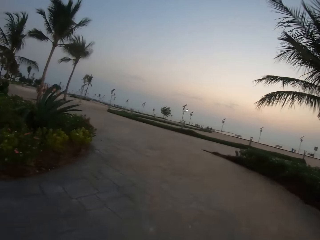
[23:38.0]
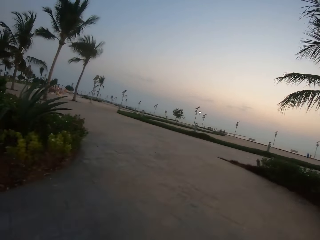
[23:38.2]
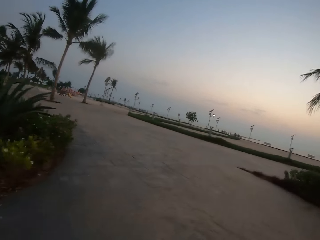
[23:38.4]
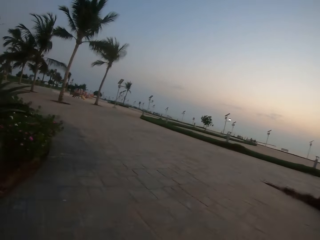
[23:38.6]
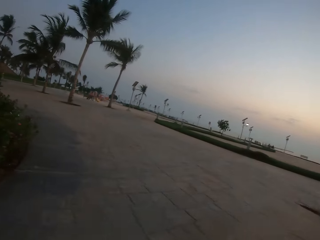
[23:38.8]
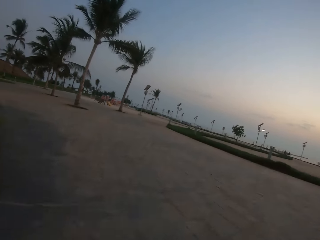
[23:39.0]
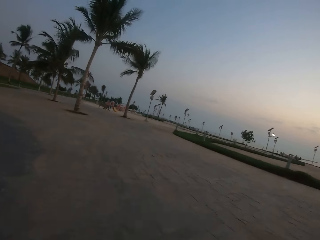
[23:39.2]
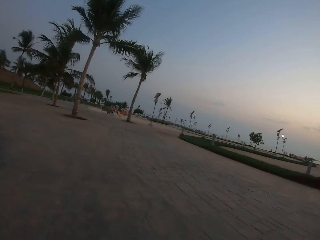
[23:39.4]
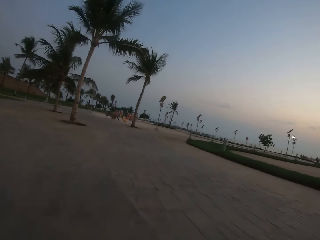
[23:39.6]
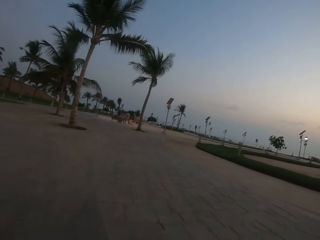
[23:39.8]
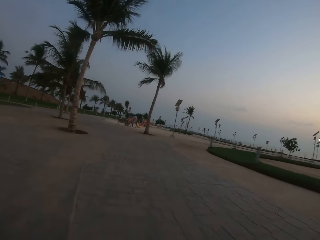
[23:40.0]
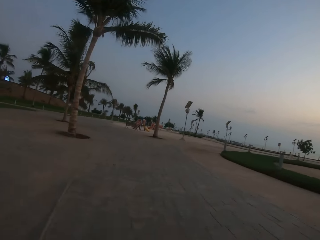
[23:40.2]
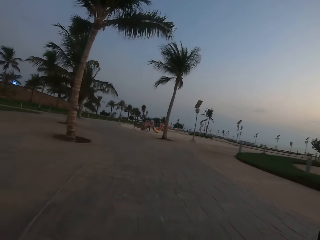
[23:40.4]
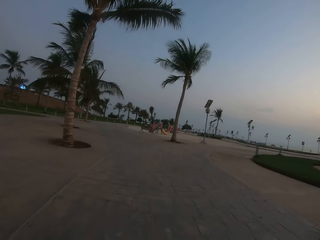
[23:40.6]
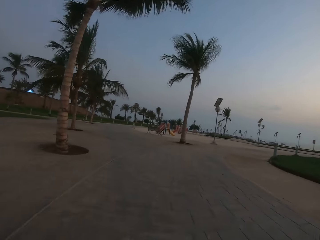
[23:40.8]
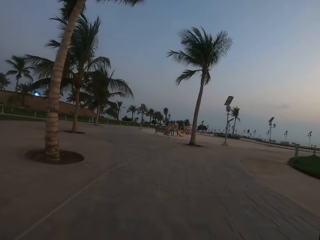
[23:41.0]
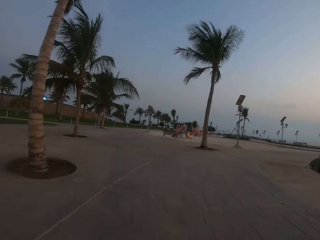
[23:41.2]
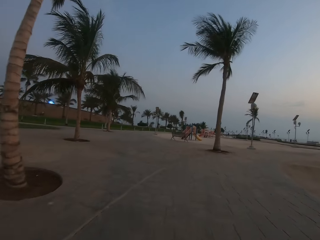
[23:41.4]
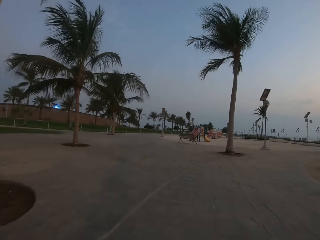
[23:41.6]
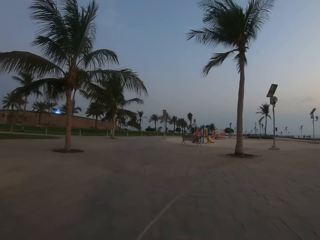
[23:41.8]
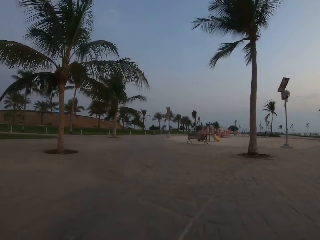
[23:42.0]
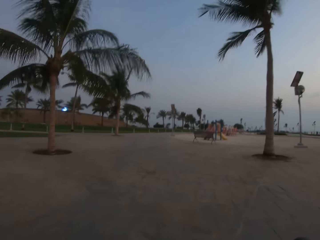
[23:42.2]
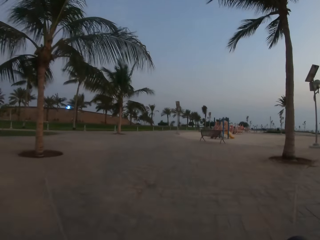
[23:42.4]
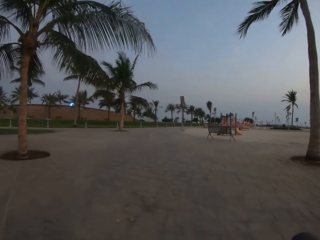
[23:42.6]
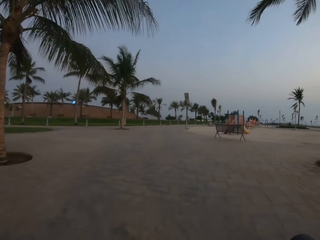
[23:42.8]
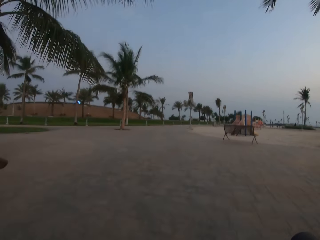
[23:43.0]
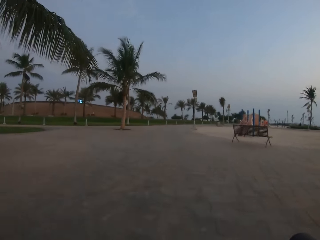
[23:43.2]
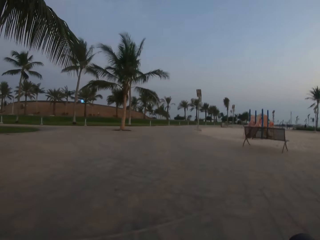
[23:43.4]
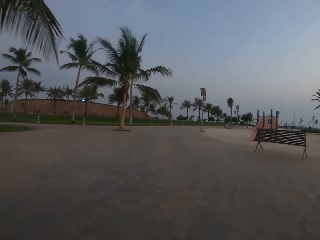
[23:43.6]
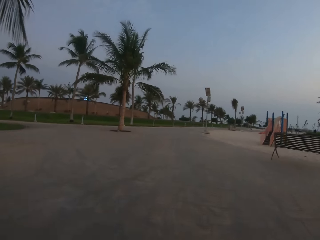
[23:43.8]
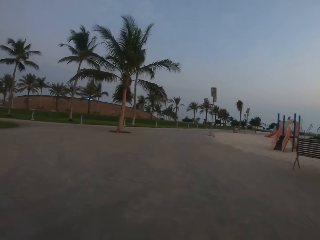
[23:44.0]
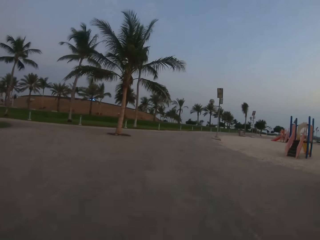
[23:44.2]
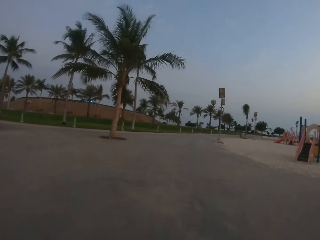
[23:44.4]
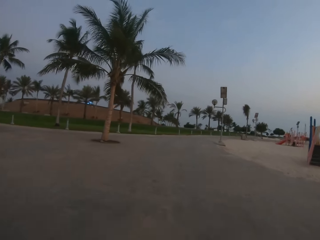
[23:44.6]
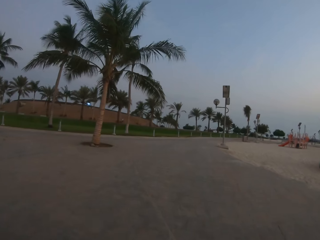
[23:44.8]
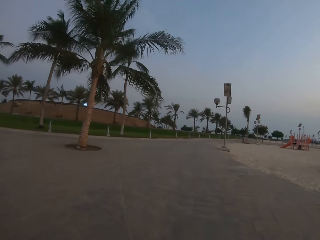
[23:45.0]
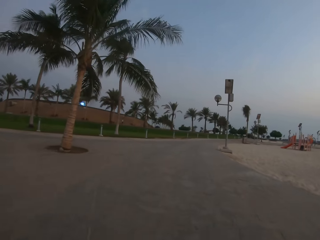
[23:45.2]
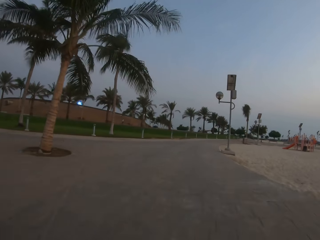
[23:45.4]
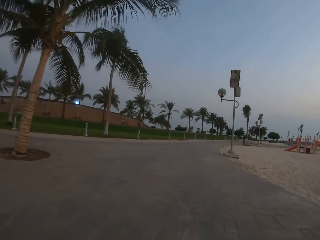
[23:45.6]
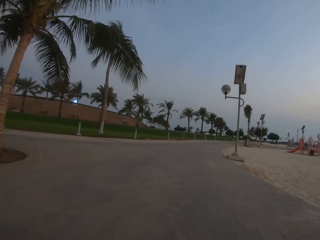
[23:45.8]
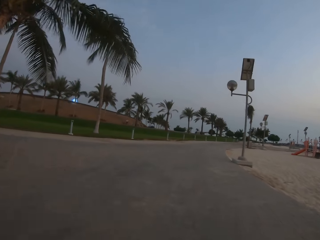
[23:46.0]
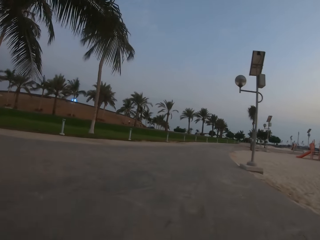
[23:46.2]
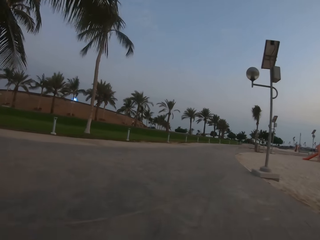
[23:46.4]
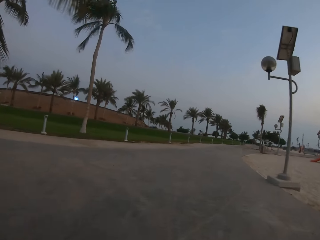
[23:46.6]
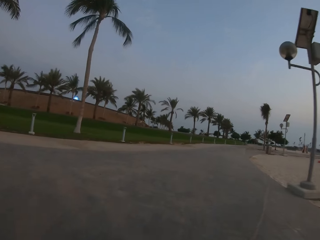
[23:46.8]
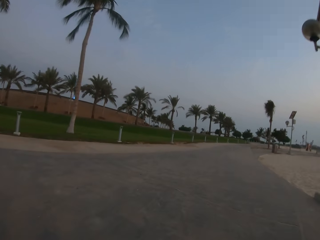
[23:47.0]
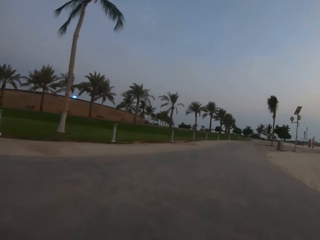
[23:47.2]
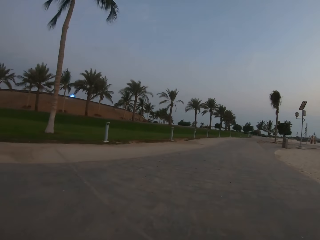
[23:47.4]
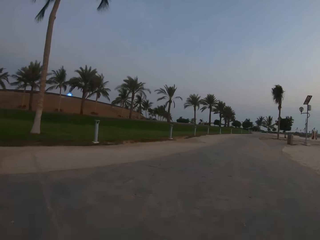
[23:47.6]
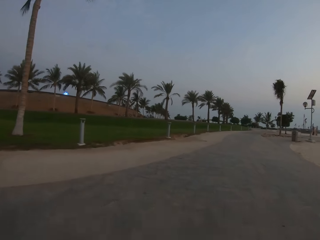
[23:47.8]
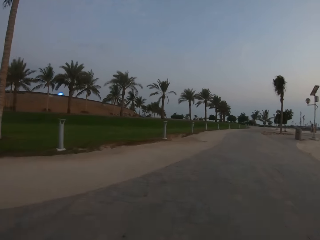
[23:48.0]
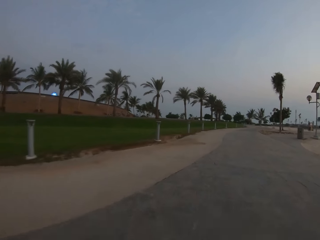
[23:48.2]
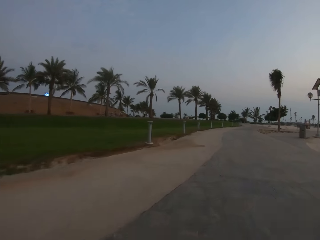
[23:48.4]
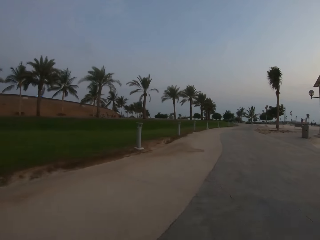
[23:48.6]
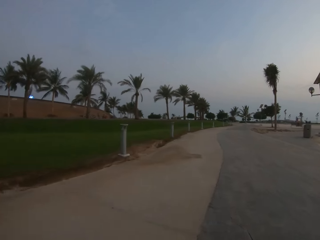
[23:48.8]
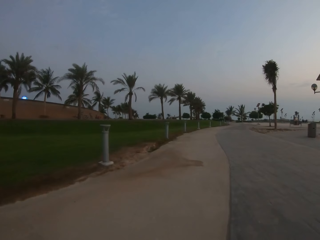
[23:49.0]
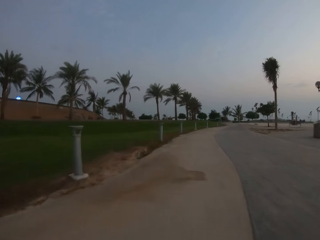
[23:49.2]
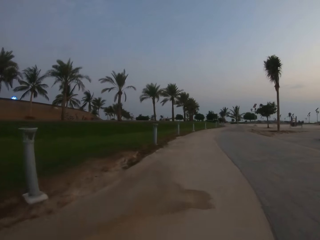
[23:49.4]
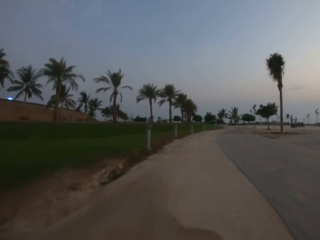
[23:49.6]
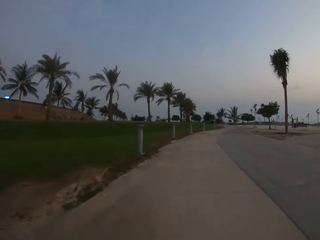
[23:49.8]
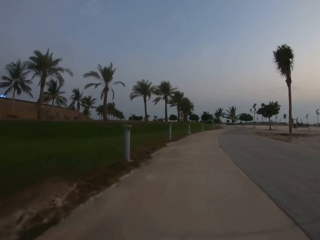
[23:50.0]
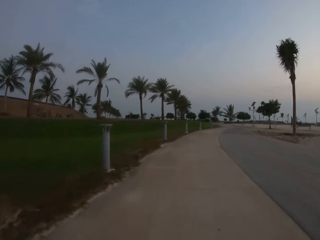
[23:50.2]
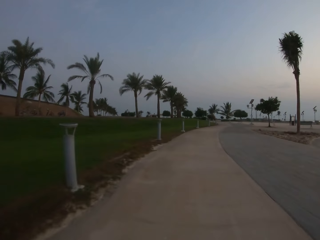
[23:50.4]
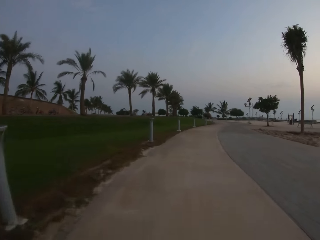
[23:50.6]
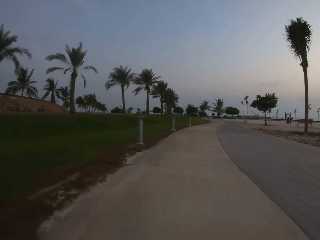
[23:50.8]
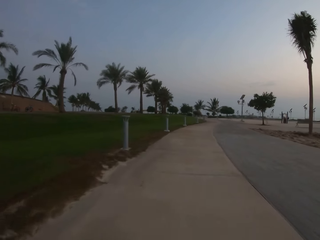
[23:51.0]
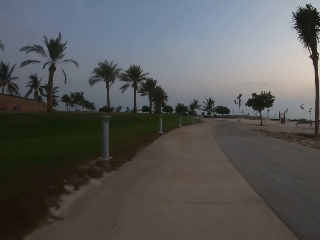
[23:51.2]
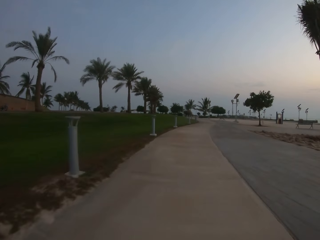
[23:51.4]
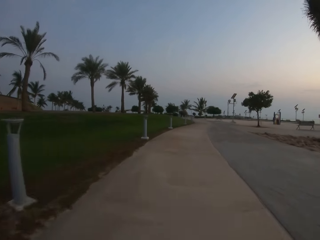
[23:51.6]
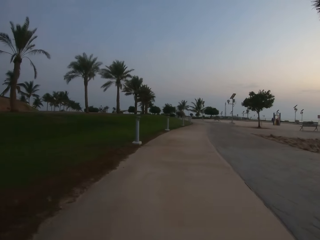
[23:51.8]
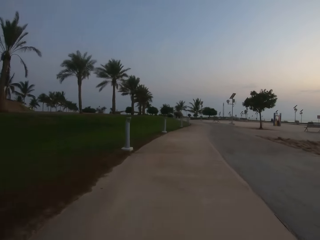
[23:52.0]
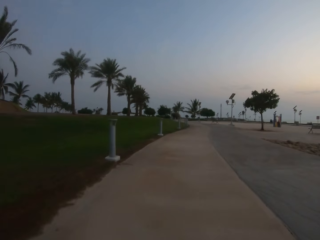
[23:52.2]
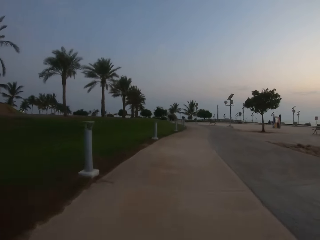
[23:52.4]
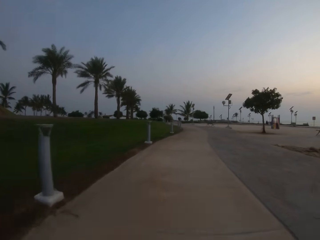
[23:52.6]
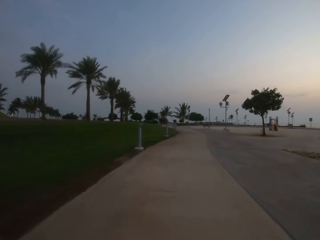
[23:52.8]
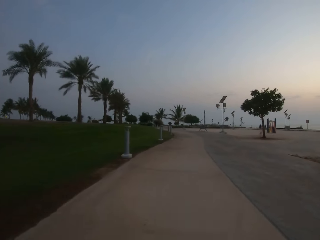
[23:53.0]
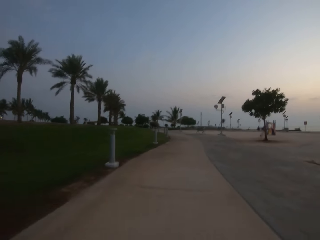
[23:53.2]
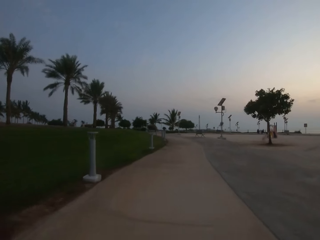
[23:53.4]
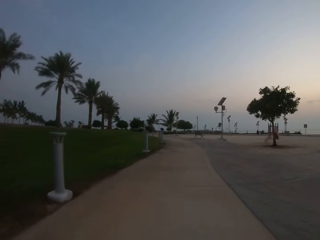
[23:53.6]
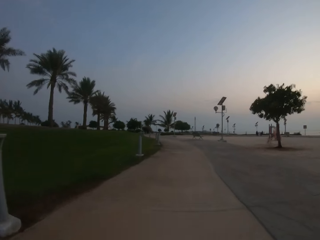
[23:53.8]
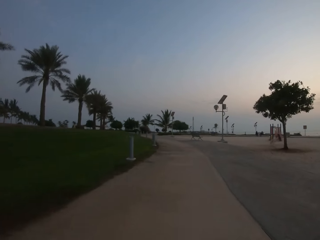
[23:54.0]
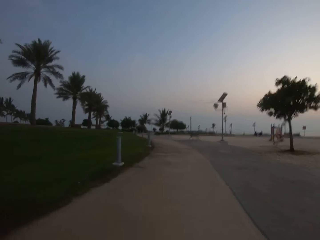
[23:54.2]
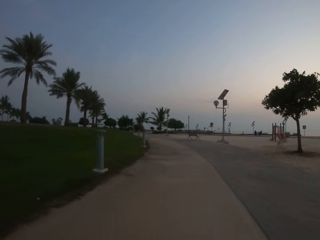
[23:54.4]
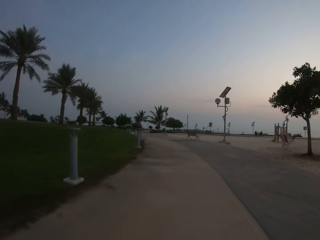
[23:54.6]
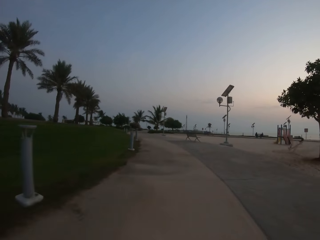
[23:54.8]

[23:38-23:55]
The camera wearer rides the bicycle along a sidewalk.

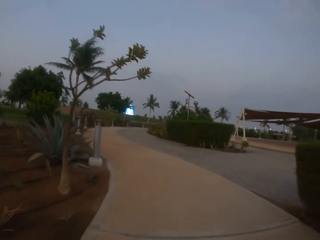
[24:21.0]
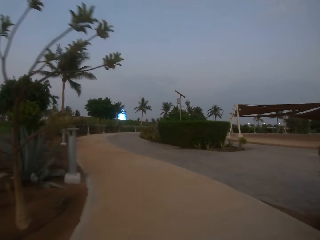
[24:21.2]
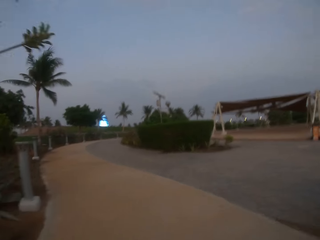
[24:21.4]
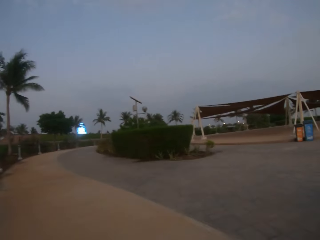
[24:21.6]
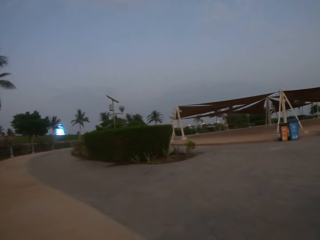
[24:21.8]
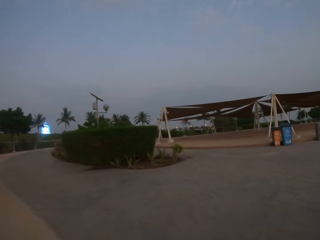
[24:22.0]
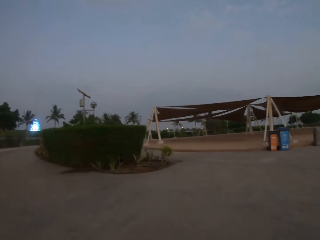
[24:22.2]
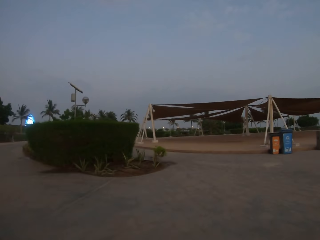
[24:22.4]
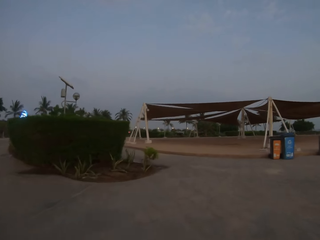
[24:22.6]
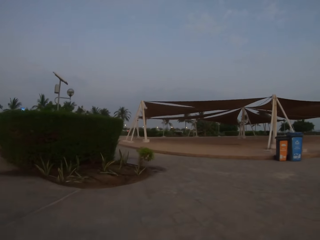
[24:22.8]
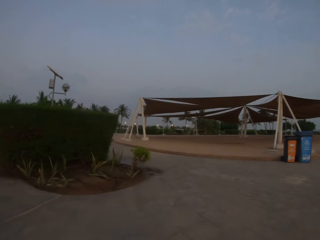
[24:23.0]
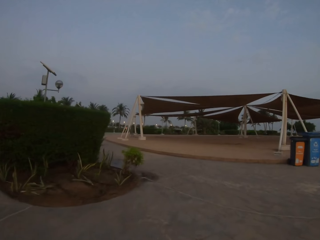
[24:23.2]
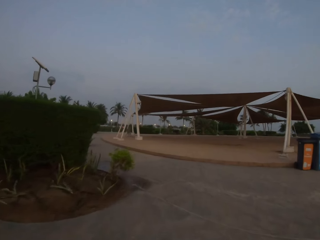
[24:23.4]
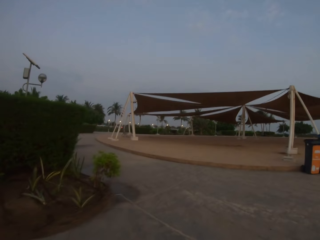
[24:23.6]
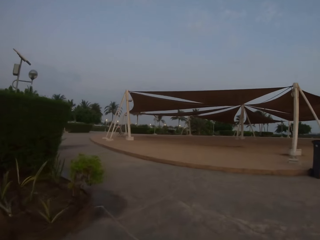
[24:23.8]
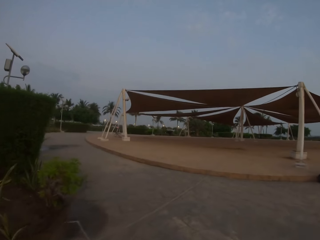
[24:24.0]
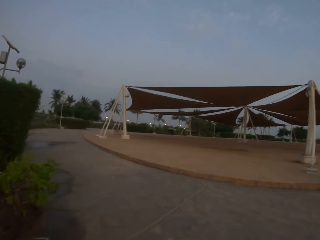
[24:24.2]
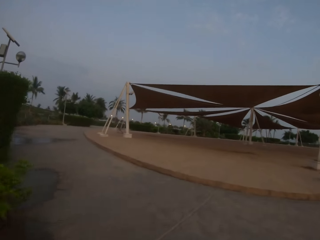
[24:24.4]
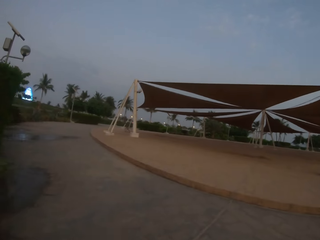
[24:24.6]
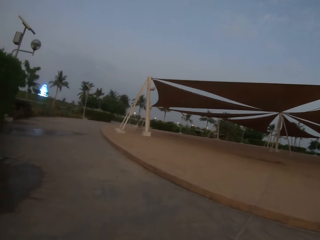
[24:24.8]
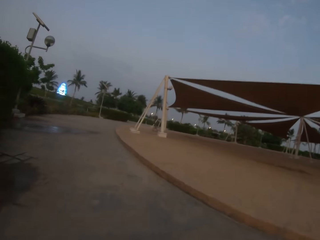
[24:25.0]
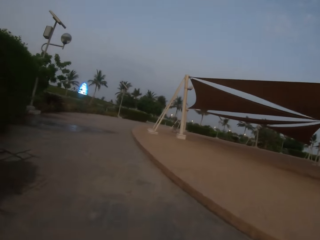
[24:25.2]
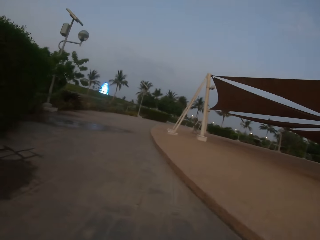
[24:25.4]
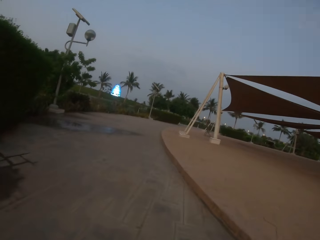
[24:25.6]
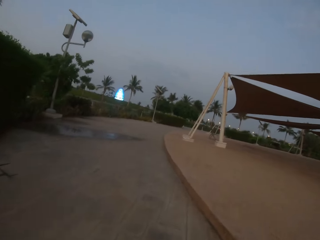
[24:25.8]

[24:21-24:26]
The camera wearer rides the bicycle on the road.
